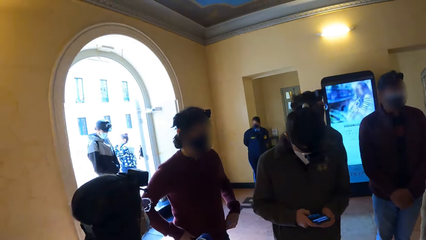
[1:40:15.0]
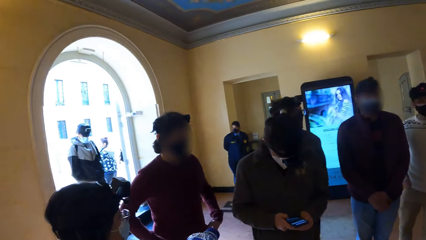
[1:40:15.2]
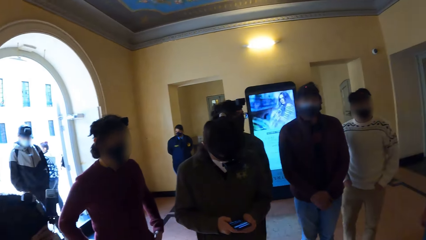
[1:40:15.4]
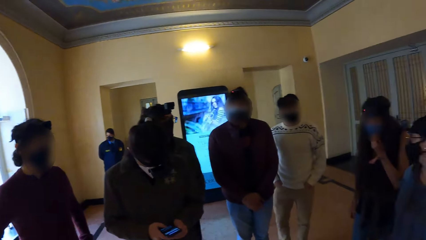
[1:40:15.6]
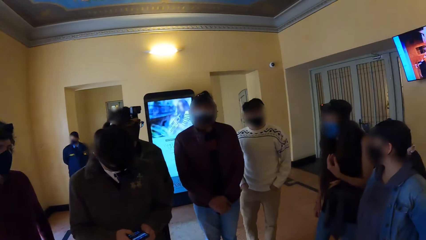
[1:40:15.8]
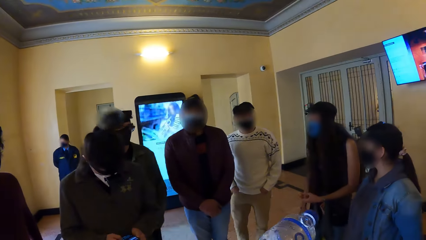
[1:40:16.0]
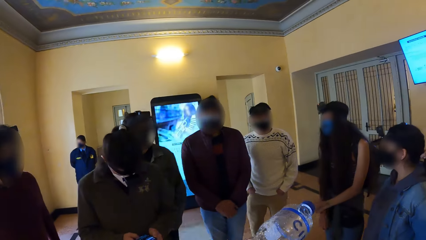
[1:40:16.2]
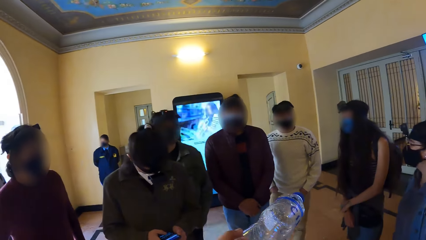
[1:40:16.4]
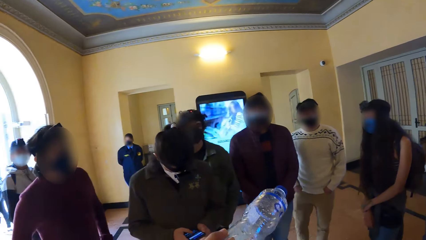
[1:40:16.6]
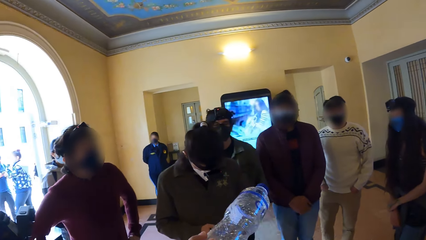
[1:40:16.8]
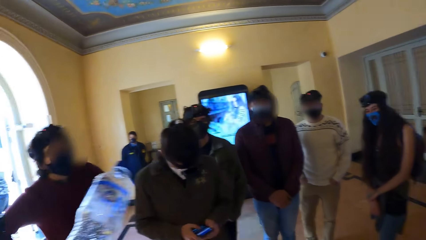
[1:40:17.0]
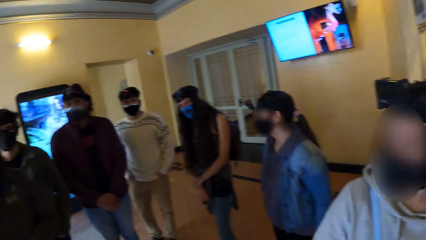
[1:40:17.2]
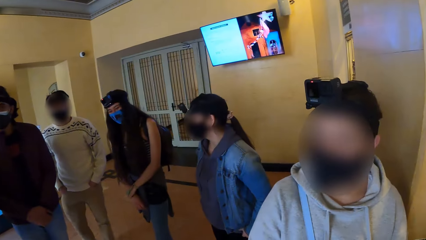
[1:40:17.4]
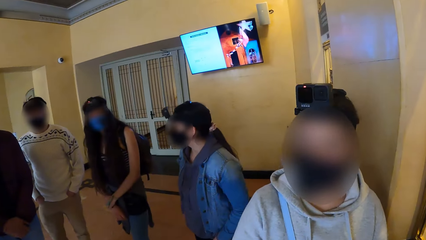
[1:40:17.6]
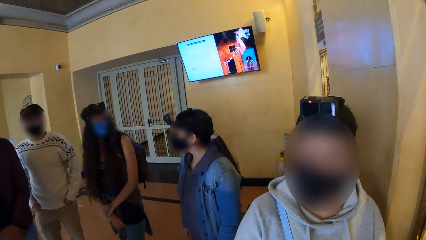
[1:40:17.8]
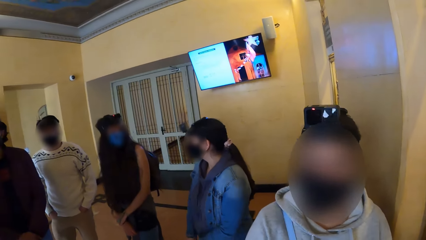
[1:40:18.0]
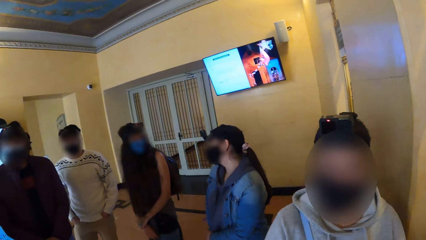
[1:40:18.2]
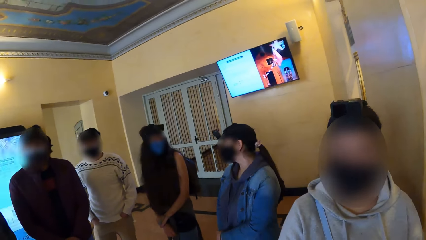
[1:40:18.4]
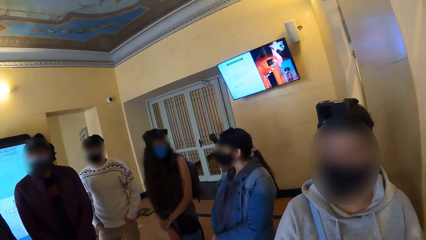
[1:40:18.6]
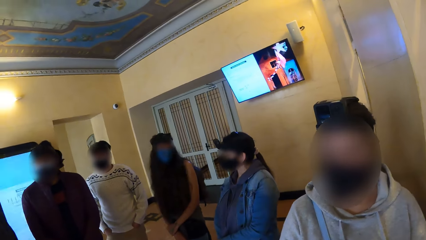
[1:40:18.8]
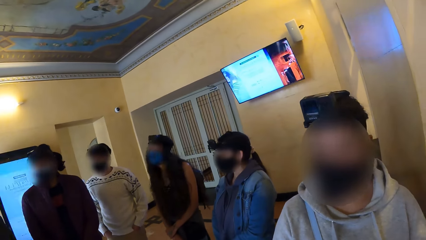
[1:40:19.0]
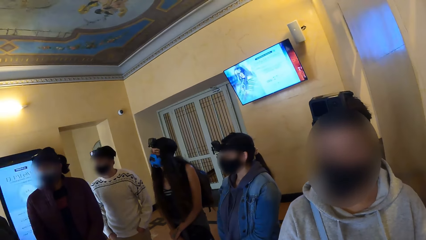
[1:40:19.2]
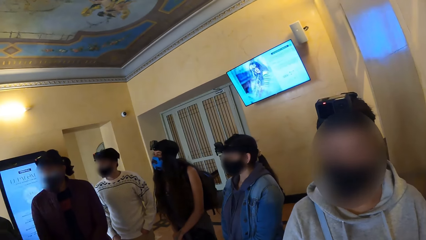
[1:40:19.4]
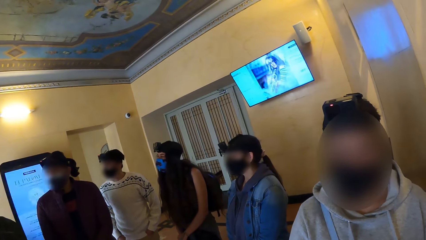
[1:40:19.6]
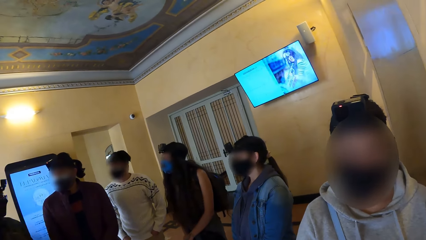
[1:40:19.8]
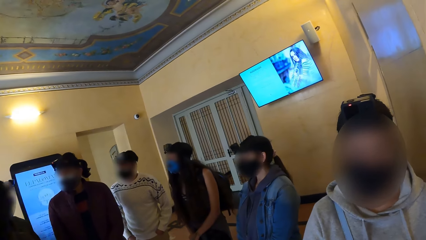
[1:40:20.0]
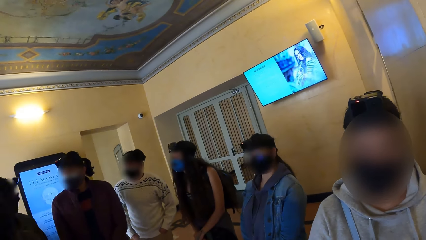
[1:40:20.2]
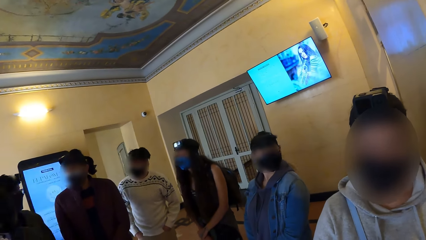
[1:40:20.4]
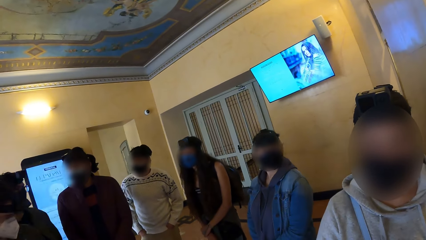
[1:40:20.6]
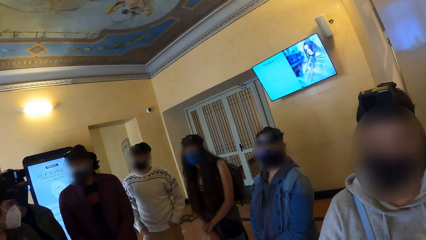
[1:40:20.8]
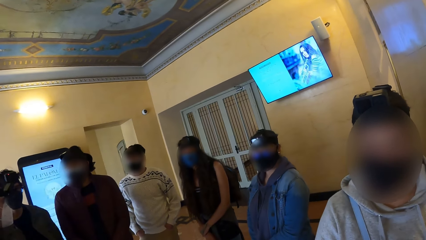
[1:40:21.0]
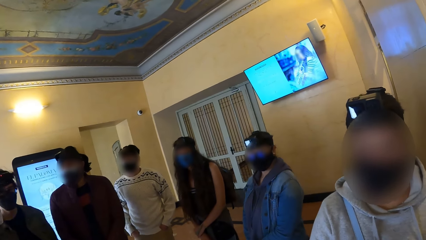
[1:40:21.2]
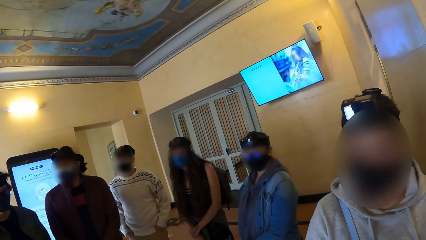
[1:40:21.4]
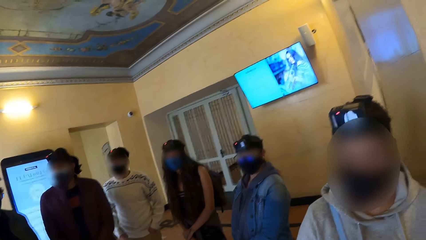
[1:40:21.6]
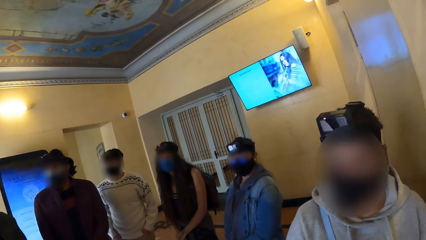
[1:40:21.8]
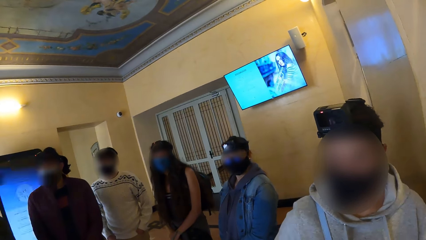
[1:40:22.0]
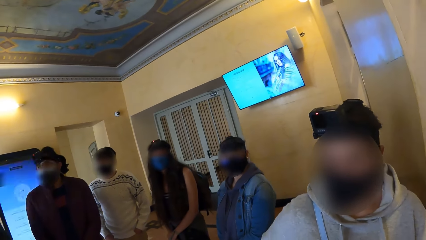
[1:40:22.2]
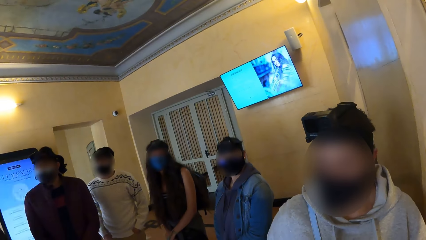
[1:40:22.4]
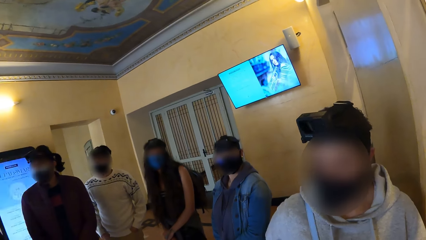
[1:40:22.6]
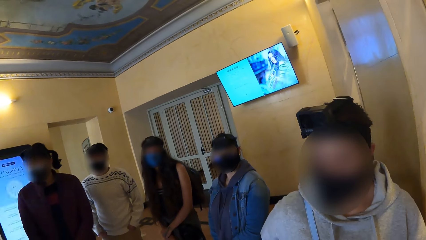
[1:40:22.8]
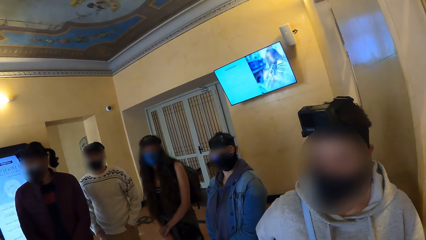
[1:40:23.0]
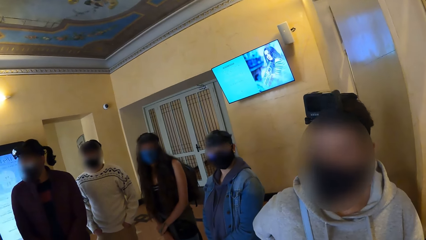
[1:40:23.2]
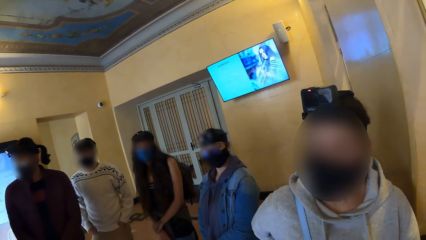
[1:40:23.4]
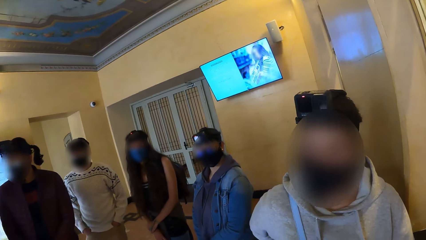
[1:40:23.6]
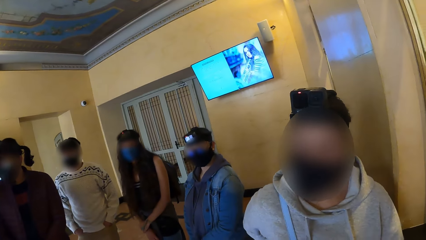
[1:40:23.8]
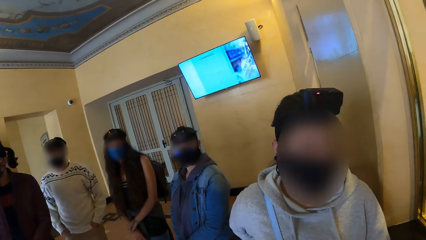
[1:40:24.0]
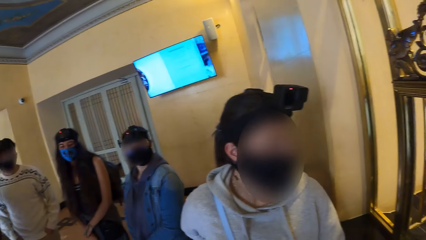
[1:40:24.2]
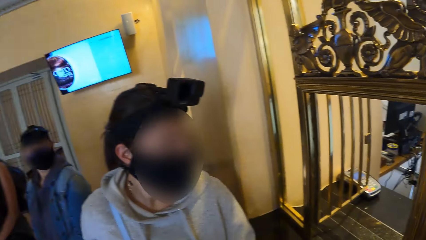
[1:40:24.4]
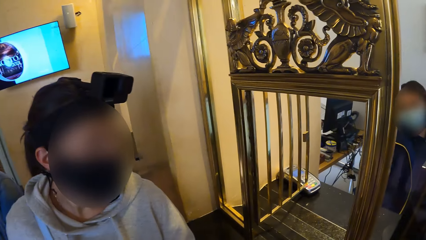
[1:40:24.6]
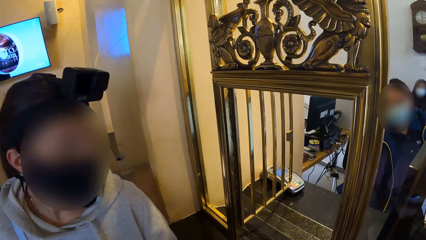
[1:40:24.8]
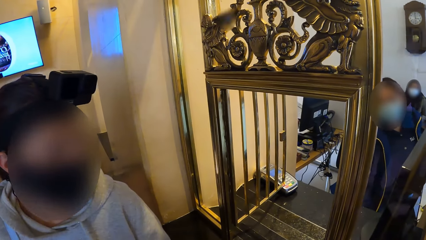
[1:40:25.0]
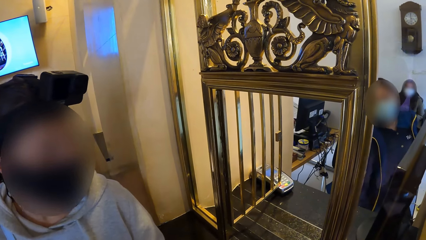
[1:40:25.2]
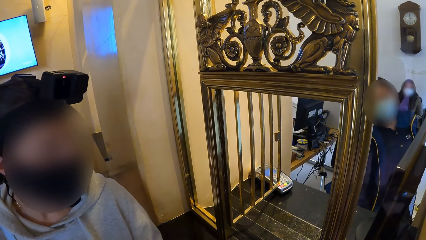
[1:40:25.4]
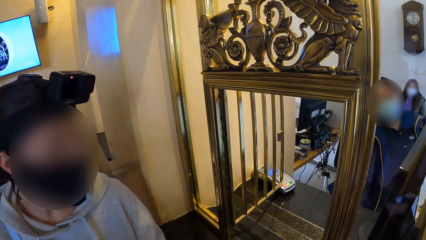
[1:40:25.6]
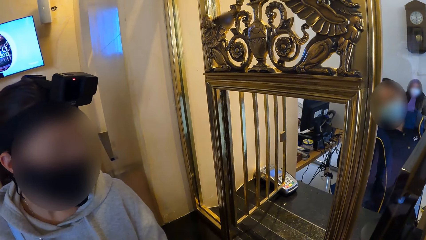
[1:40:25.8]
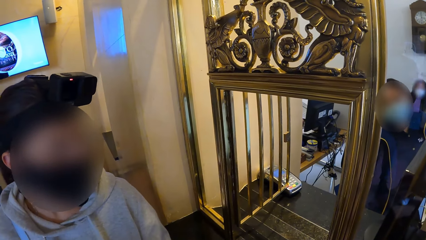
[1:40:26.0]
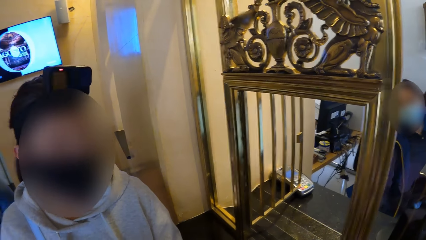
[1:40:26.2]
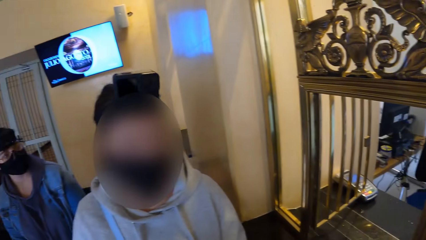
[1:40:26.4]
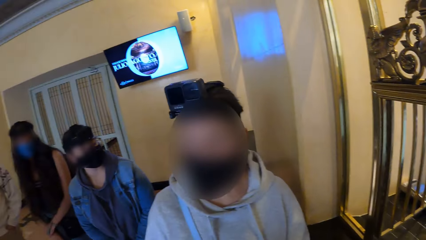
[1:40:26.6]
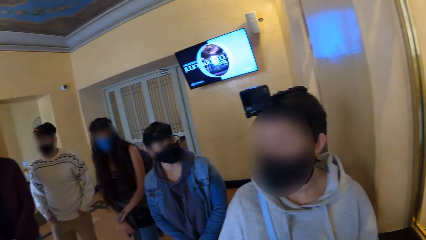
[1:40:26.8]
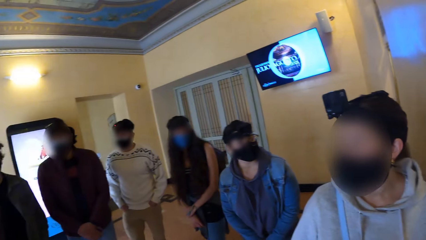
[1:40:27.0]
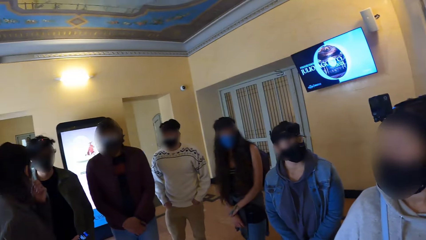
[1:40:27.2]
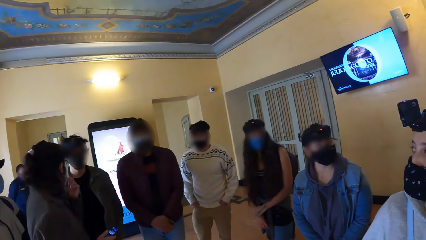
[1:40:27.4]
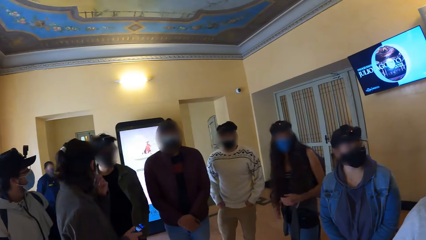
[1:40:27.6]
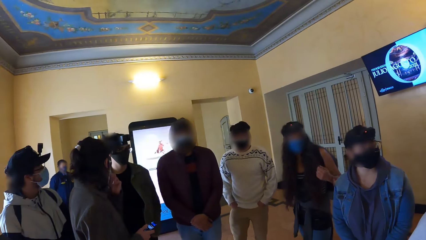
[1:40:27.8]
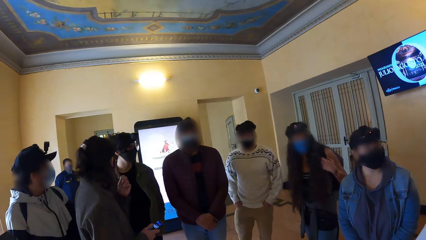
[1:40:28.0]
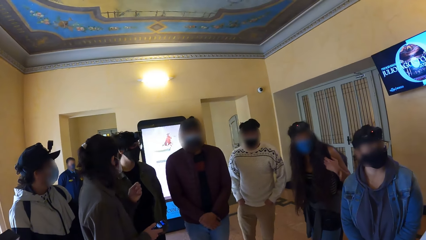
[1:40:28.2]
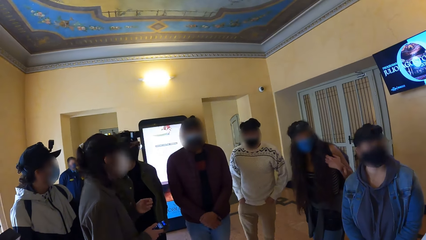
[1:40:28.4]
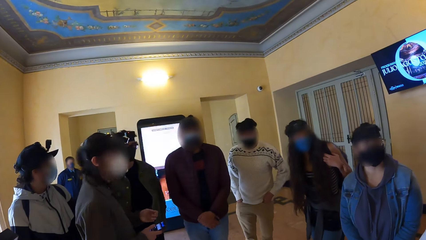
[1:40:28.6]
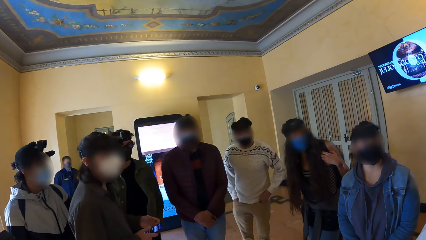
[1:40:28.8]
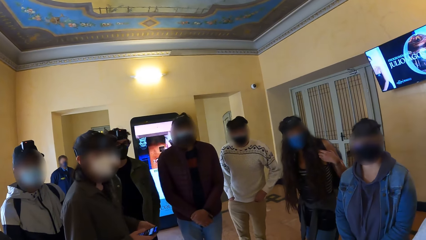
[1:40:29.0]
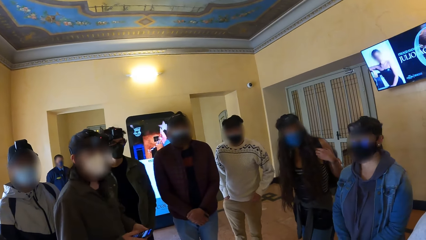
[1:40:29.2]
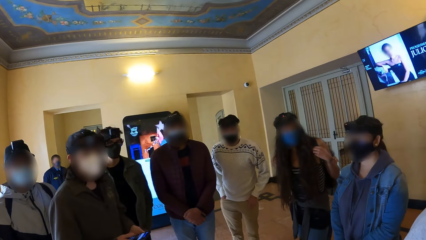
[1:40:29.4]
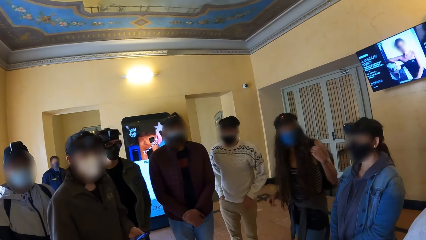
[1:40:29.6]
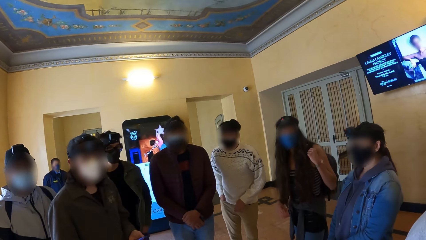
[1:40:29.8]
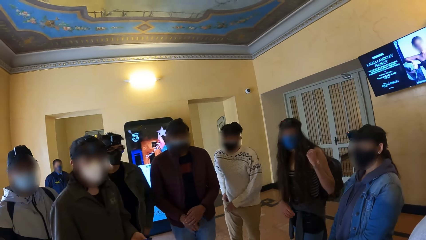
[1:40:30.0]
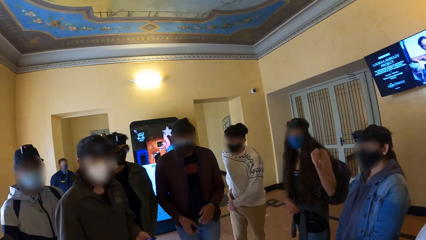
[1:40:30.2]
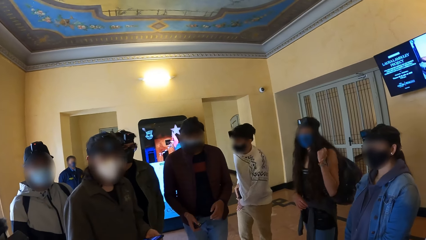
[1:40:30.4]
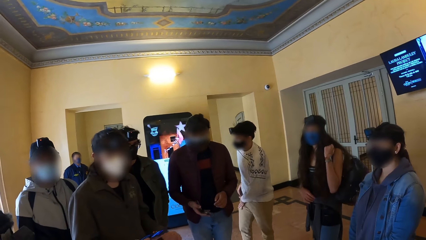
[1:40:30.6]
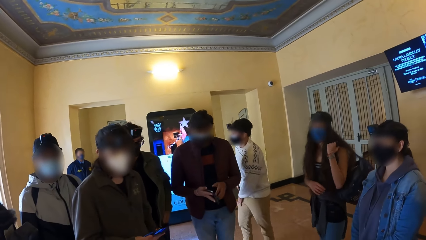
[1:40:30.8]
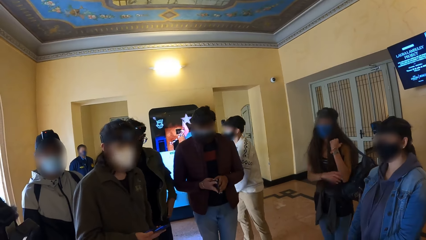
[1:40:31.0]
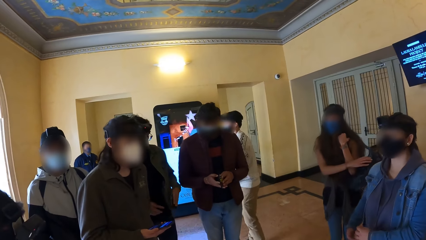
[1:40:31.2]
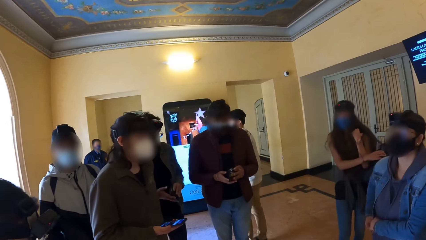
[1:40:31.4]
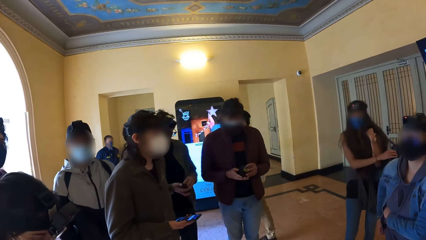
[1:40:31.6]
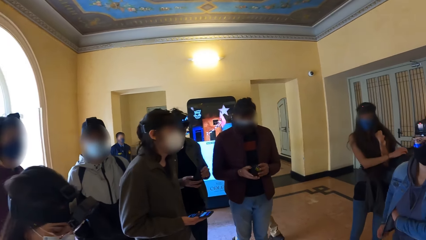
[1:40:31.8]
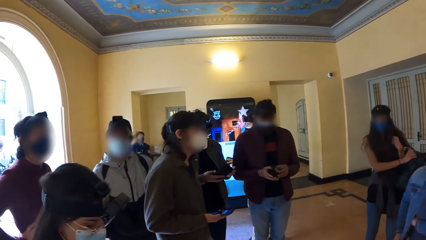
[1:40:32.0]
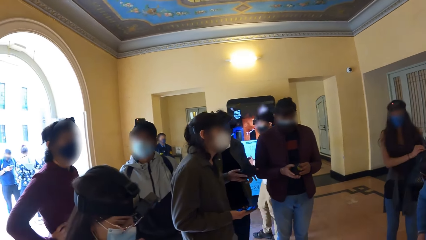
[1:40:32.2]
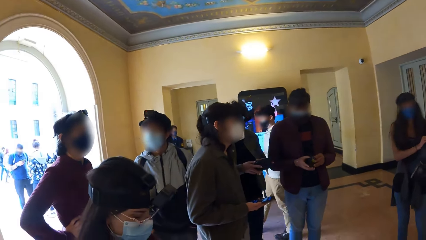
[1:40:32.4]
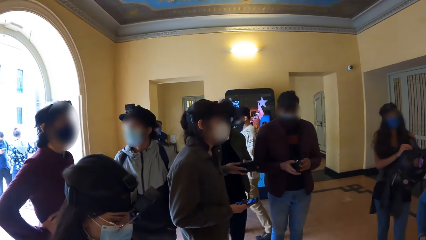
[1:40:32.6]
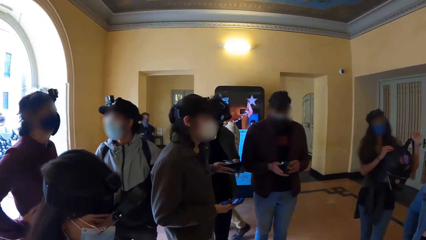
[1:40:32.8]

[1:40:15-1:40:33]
The camera wearer interacts with the group of people. A man opens a wallet with both hands. Another man opens a wallet with both hands.
